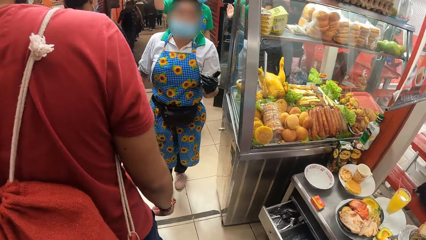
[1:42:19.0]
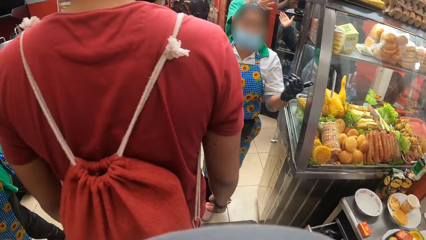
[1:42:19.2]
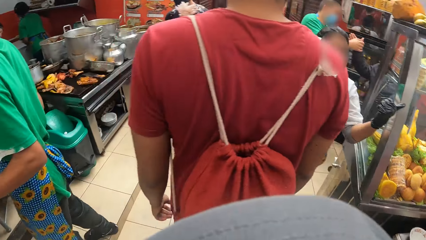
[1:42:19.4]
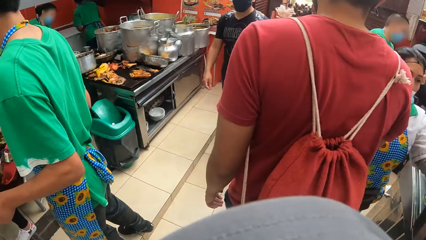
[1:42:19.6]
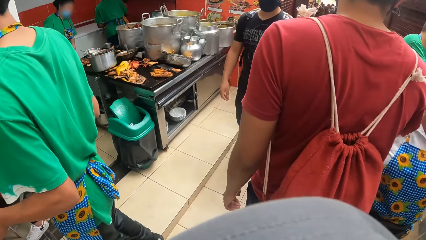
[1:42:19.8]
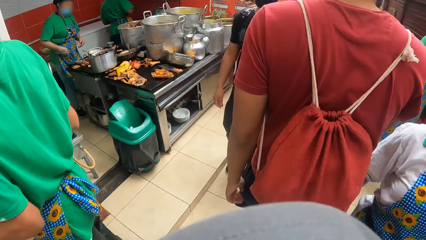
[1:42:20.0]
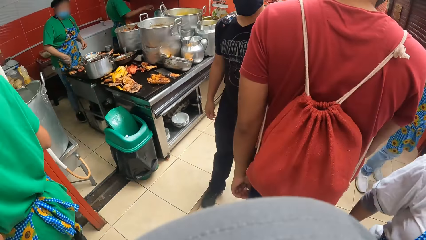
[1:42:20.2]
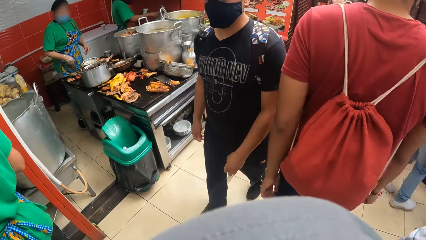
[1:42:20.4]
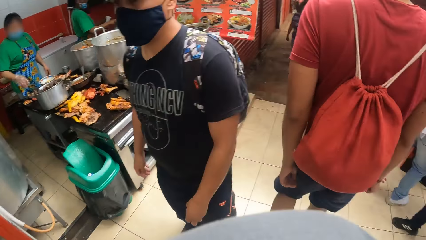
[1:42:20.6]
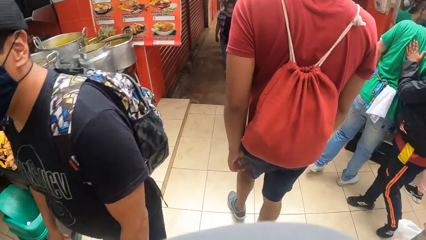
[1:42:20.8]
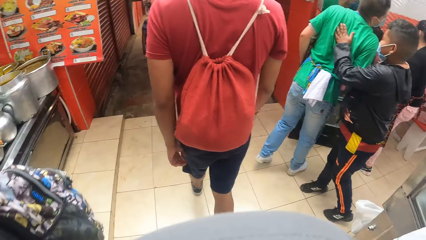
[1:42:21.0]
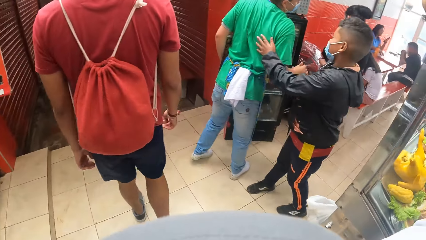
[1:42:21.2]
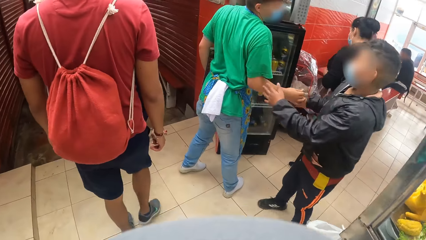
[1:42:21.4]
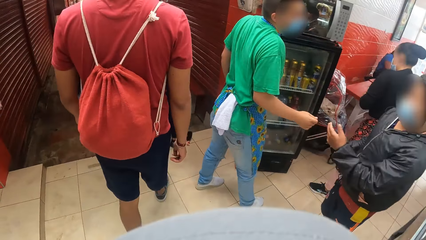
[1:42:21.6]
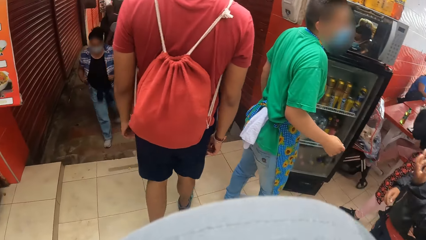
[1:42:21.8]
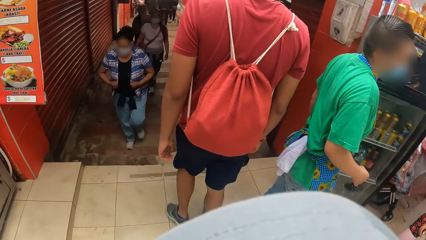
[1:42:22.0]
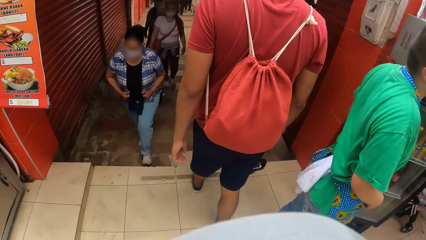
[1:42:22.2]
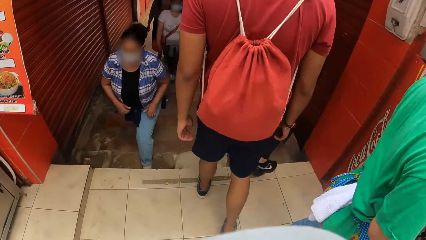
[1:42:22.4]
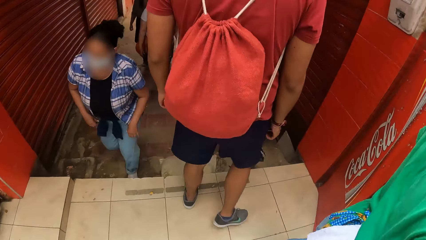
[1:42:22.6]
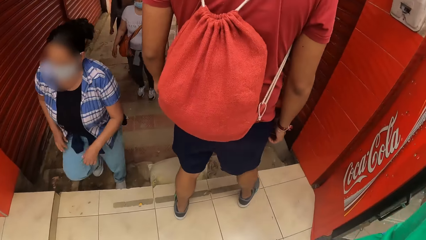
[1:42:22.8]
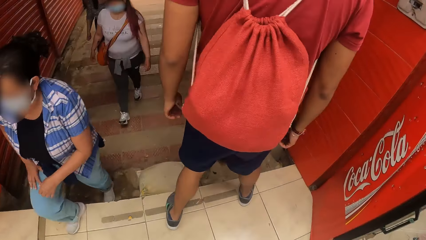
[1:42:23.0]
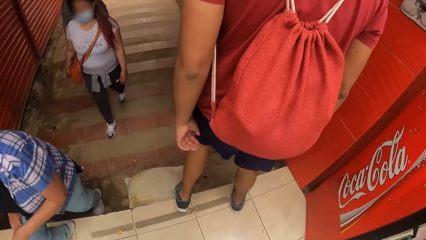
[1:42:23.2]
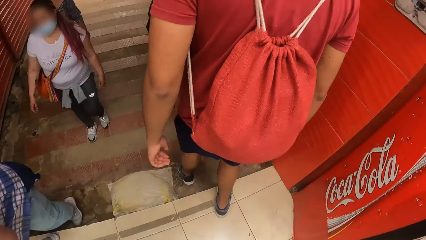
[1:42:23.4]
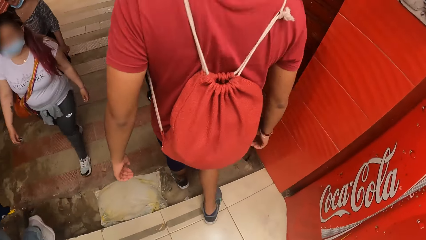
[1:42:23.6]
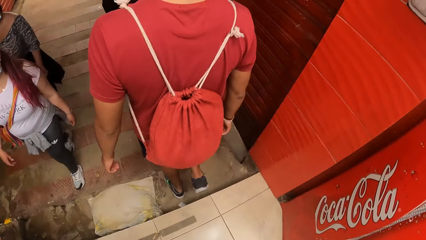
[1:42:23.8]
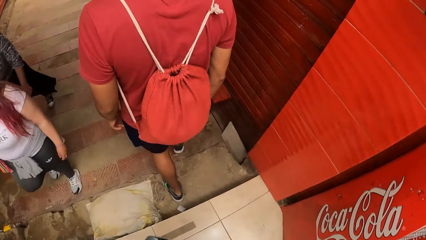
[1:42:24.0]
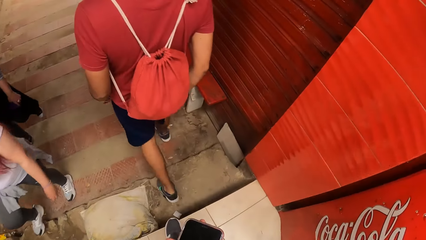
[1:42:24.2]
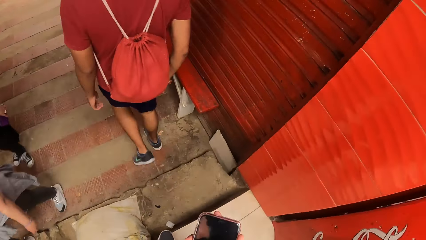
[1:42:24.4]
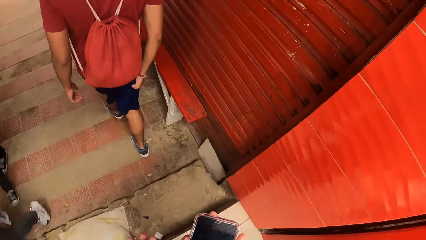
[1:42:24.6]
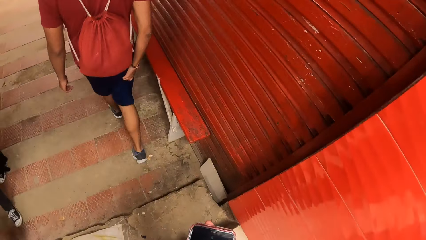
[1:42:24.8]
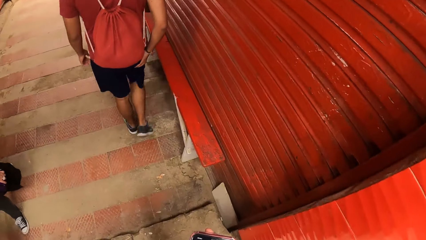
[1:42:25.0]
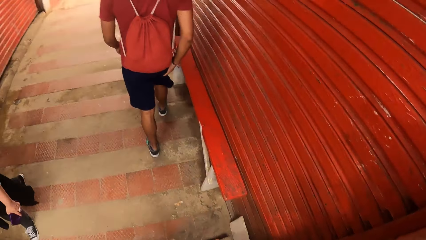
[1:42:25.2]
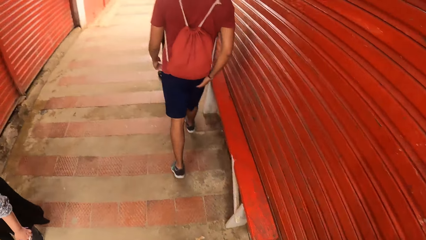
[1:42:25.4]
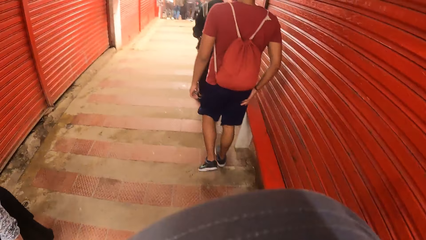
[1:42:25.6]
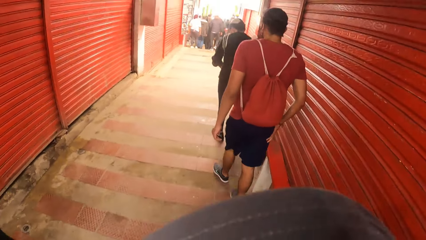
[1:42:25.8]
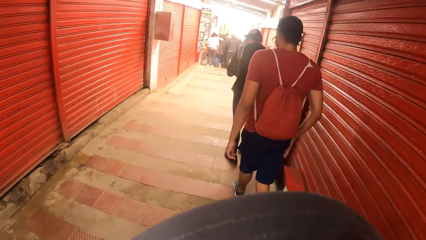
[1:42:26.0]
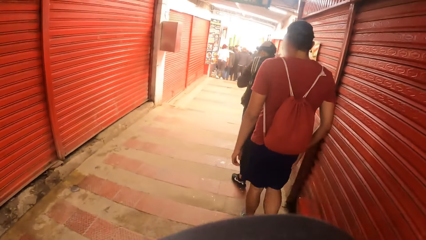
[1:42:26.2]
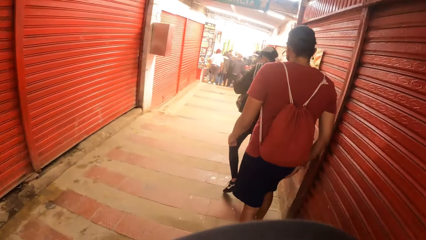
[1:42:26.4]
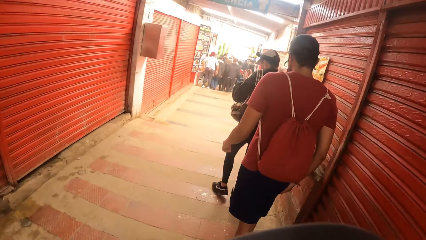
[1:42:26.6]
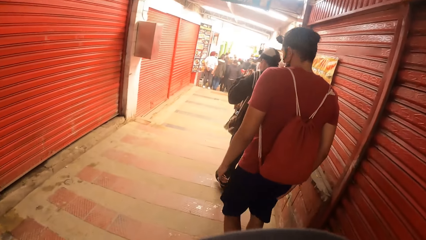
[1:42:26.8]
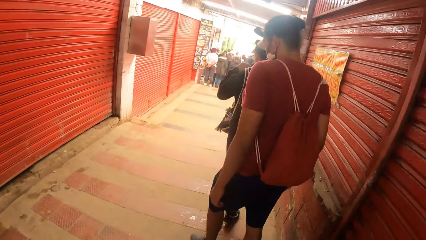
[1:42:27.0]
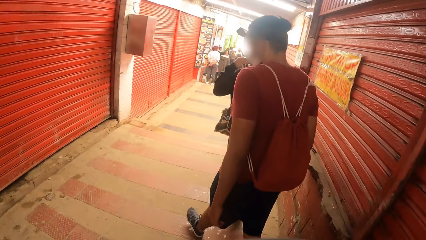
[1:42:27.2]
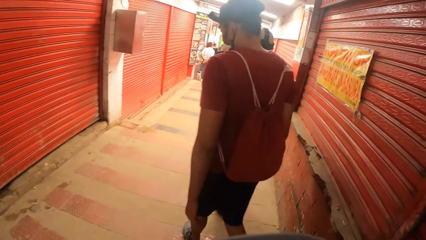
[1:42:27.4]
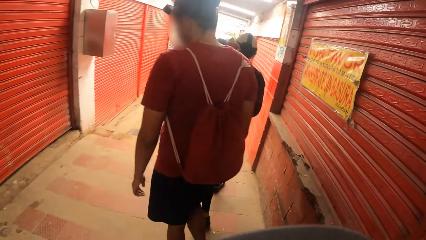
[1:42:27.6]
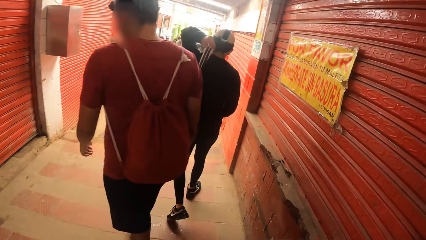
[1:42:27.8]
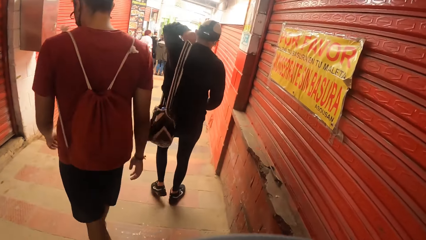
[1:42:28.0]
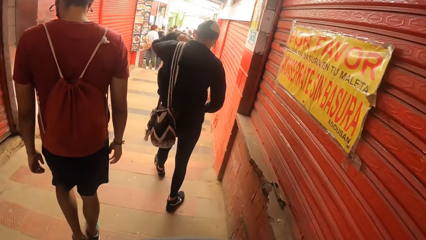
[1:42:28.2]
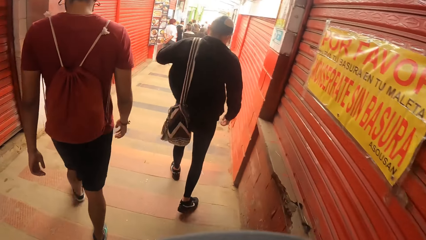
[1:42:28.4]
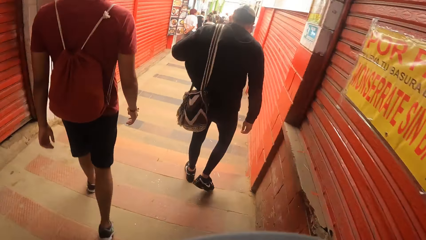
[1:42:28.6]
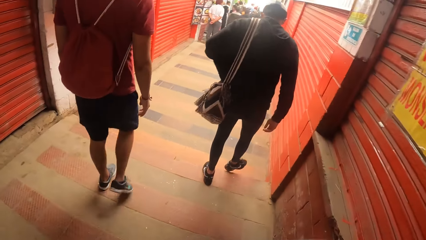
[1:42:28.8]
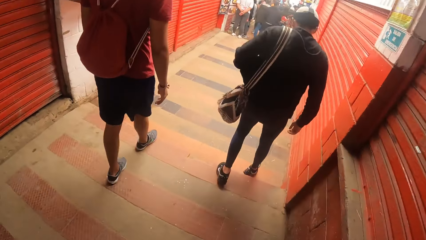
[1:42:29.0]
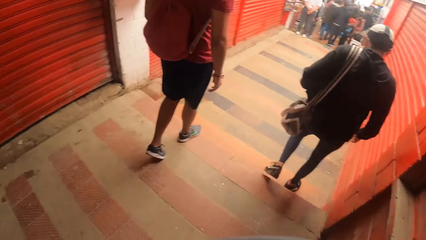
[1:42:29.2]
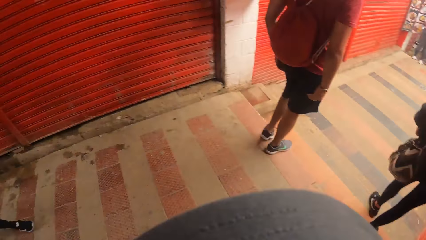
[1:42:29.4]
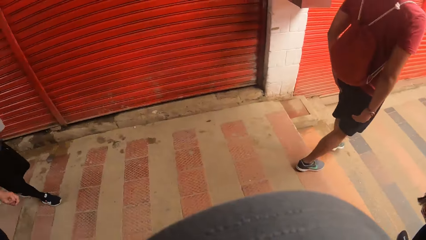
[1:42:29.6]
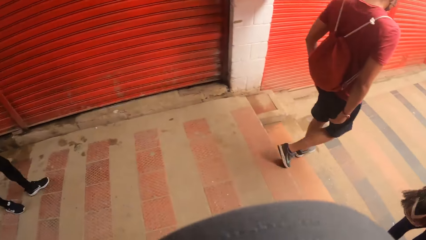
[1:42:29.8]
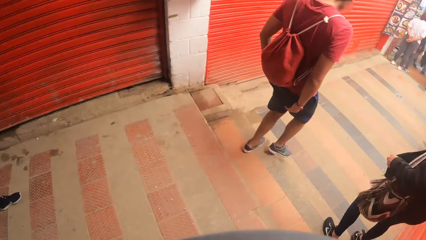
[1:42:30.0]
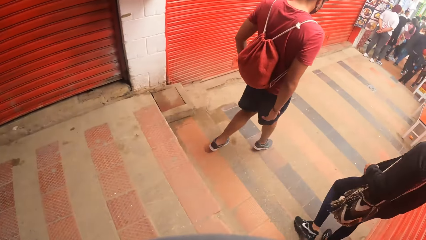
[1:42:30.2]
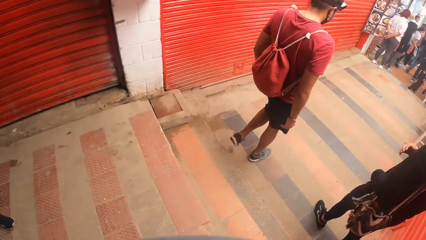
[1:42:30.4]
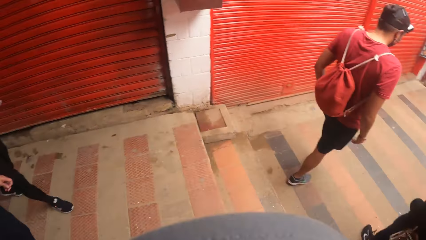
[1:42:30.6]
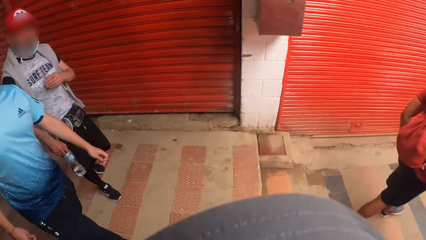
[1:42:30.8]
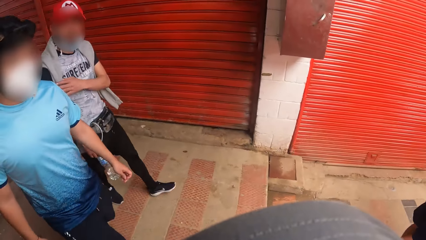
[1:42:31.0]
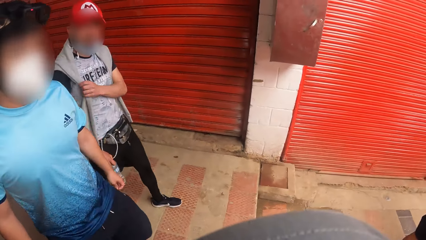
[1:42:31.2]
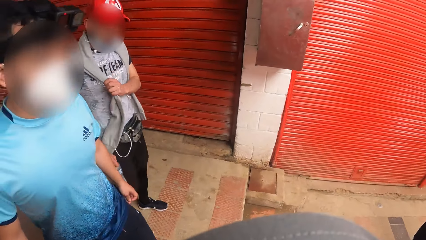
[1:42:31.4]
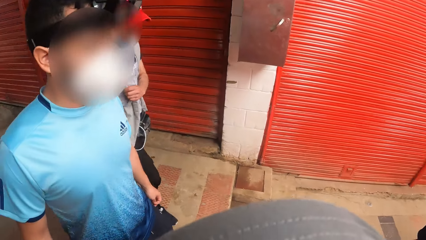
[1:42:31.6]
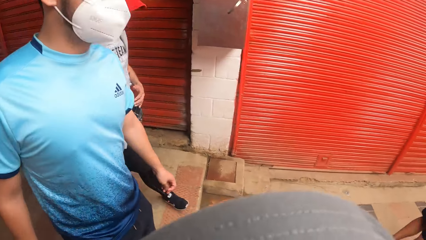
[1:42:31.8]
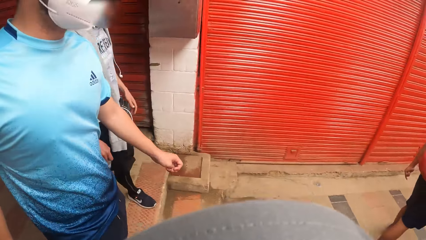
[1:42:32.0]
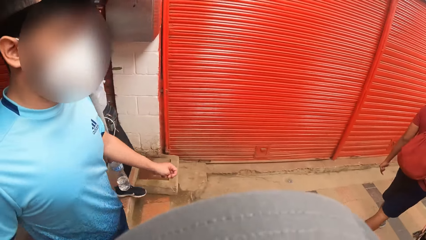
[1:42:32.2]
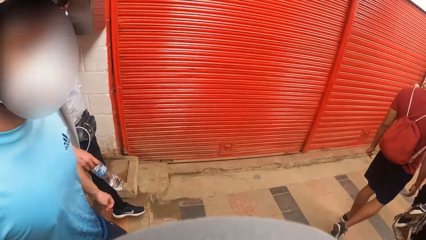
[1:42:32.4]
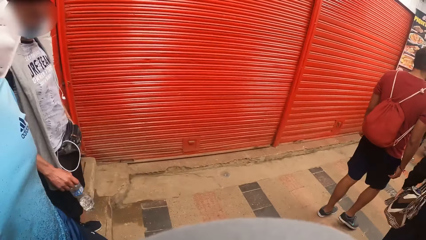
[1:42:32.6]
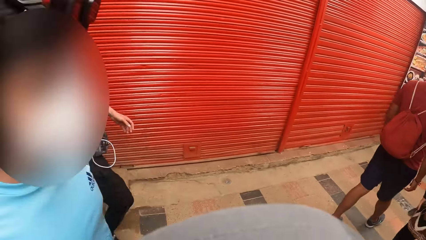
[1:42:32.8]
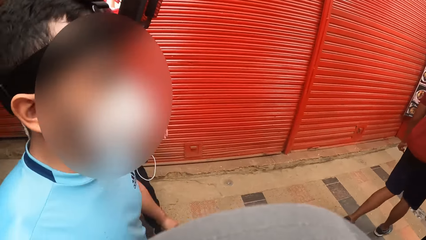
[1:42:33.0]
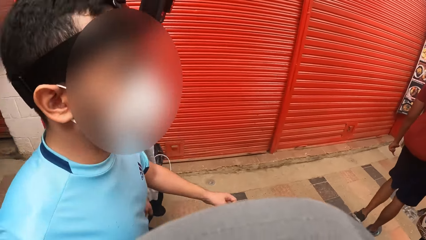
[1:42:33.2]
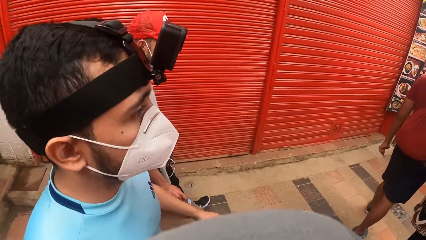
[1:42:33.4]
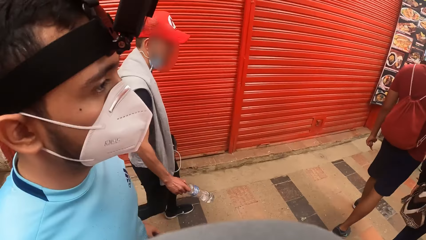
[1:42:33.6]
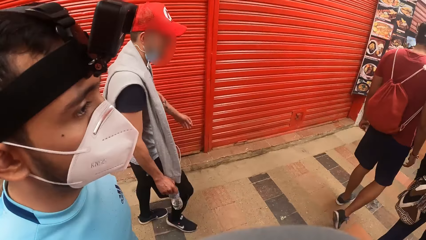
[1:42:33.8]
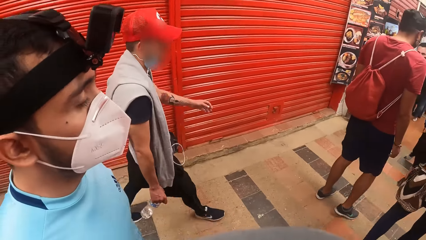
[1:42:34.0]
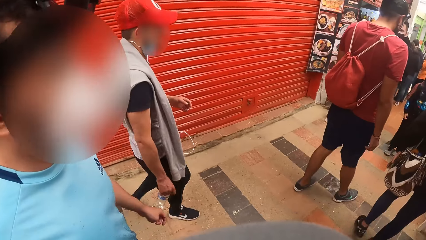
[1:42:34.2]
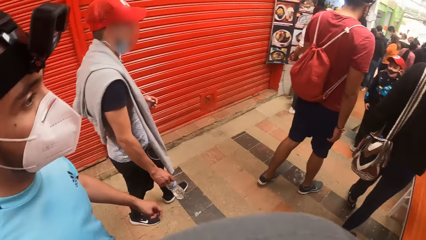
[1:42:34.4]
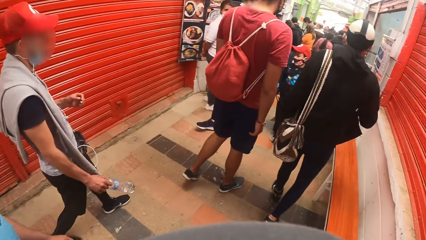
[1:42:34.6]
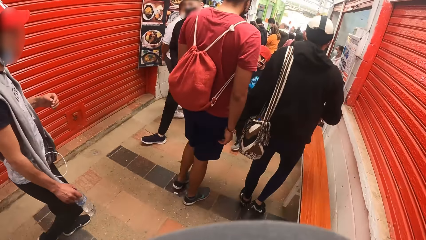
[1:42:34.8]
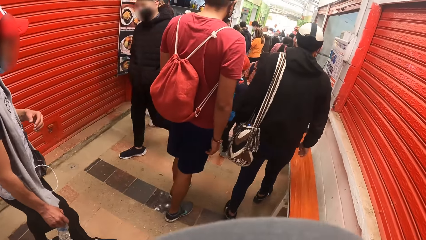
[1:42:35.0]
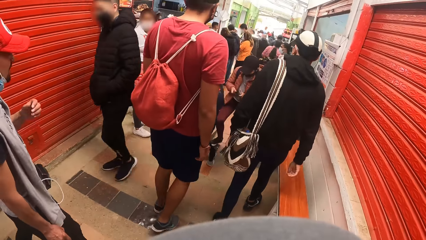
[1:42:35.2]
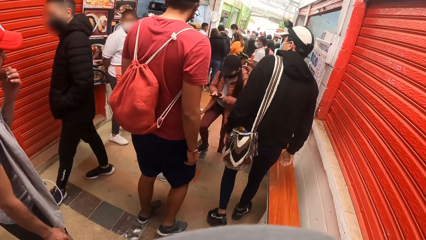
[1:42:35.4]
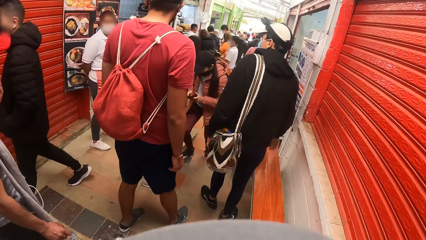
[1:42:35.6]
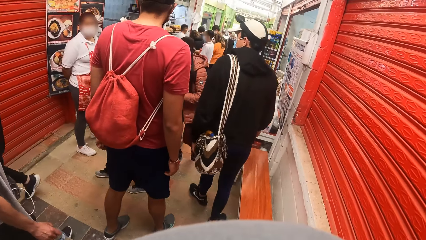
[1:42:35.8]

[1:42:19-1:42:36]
The camera wearer walks around. The man adjusts the strap of the bag with his left hand. Another man adjusts a cardigan on his shoulder with his left hand.
